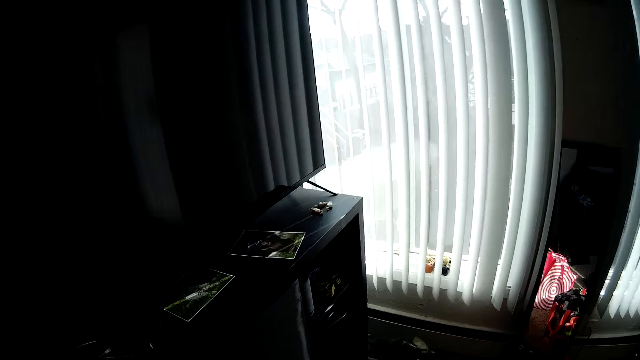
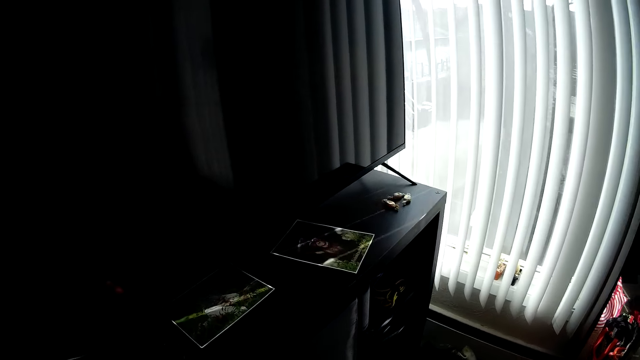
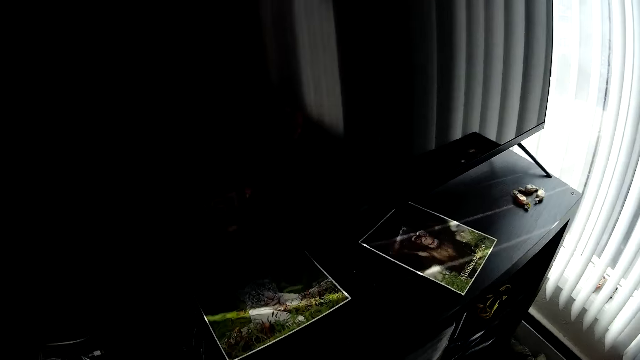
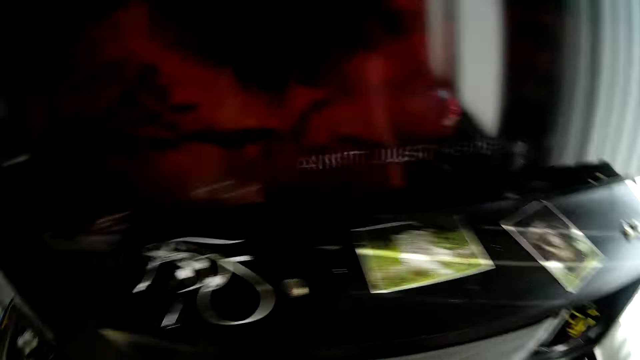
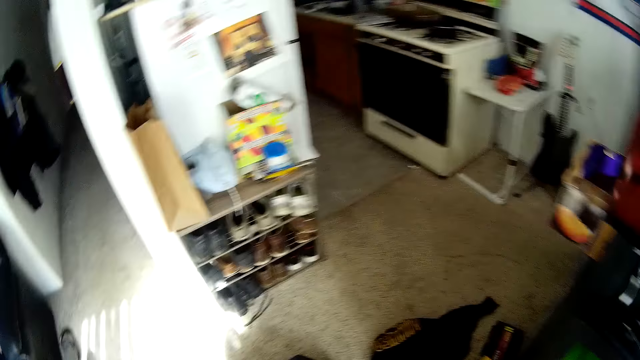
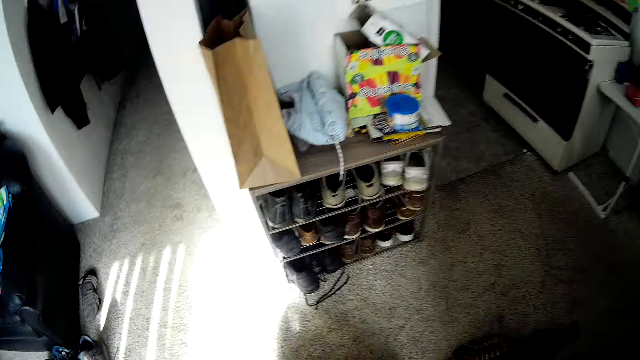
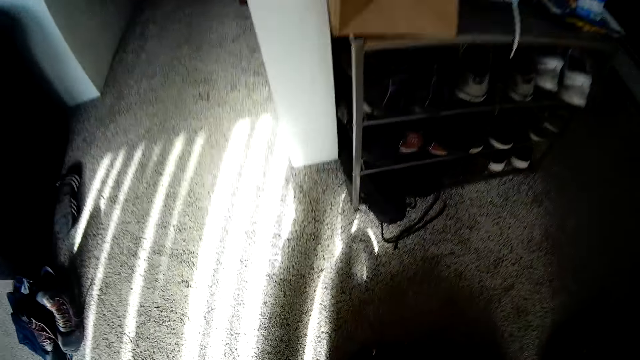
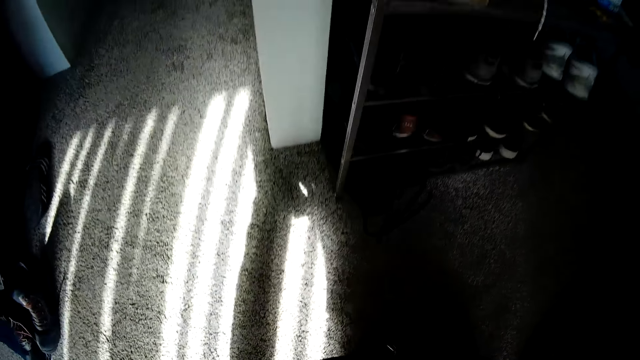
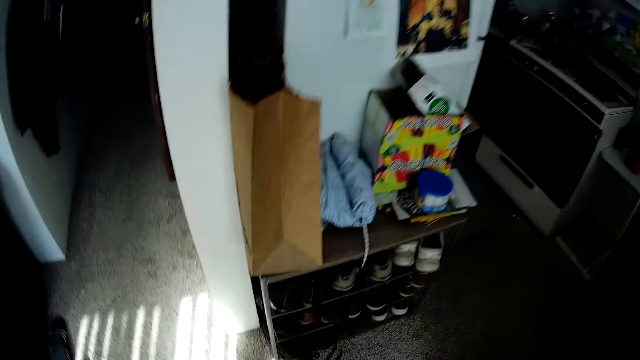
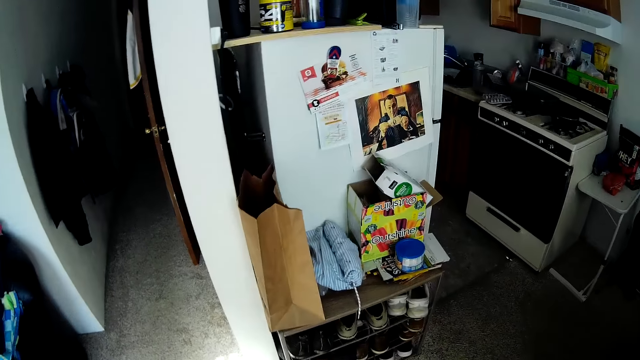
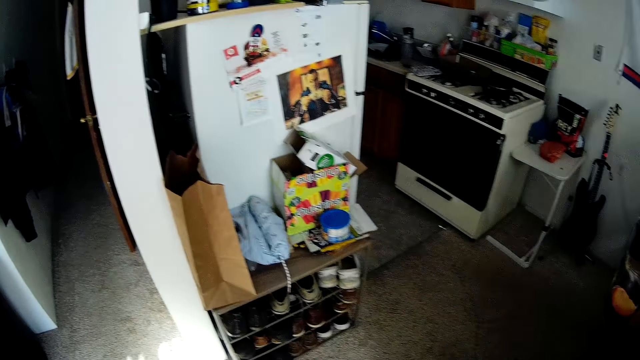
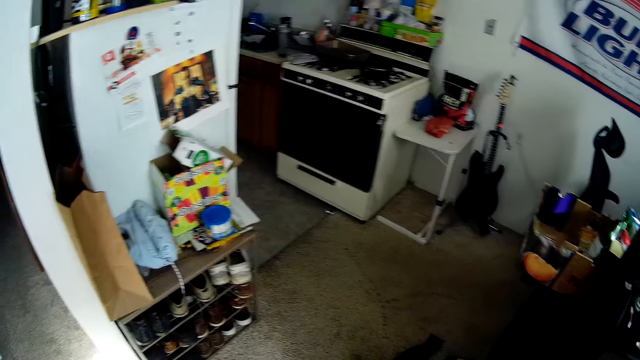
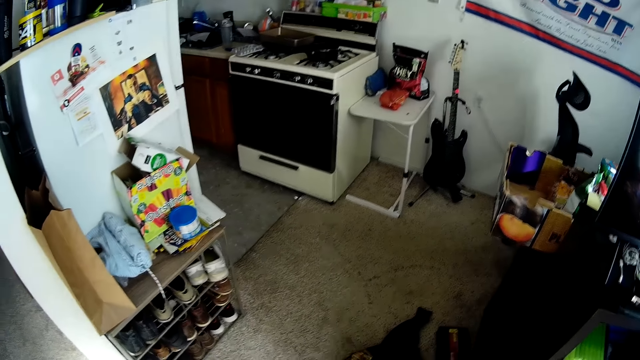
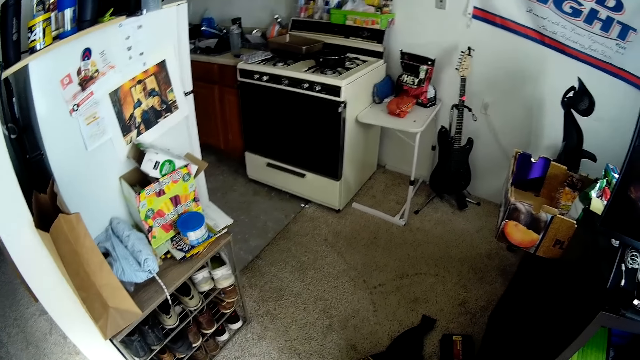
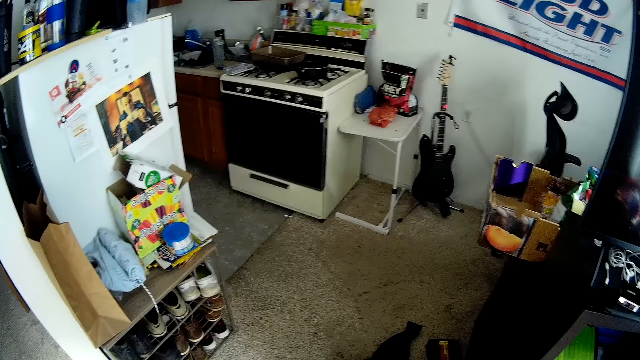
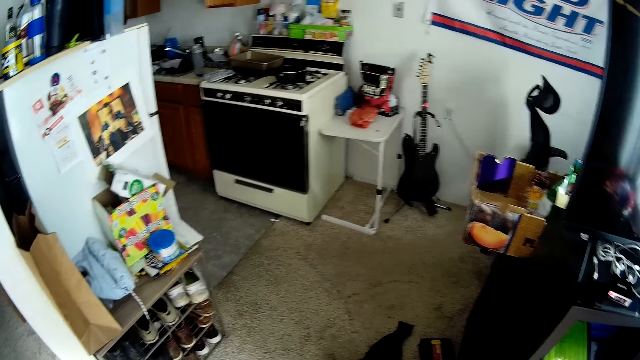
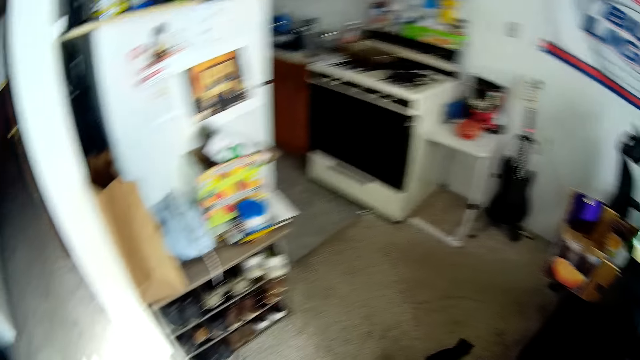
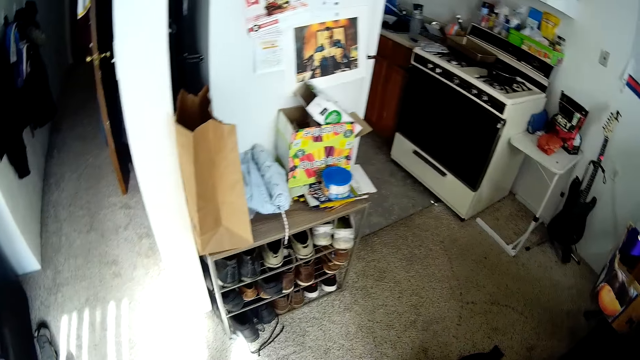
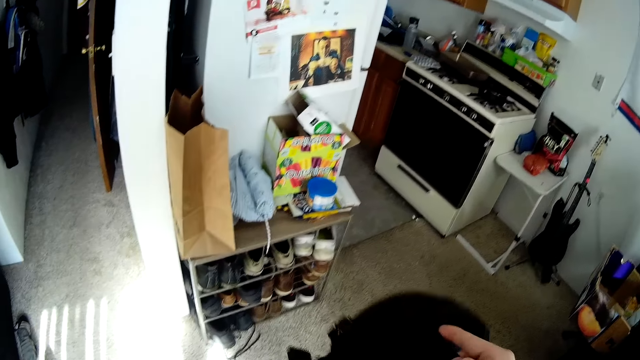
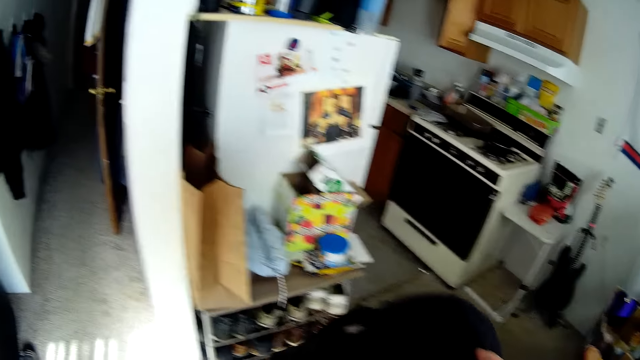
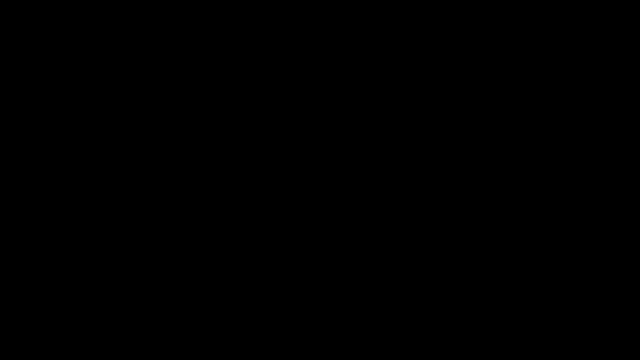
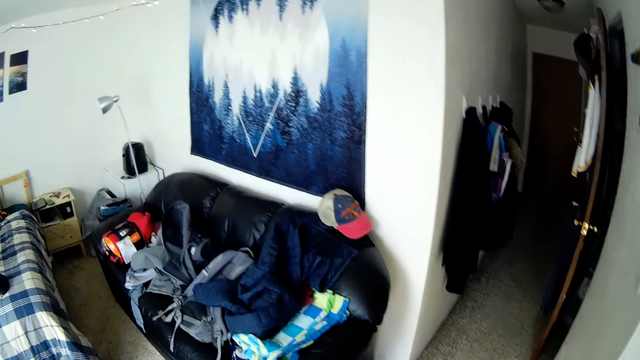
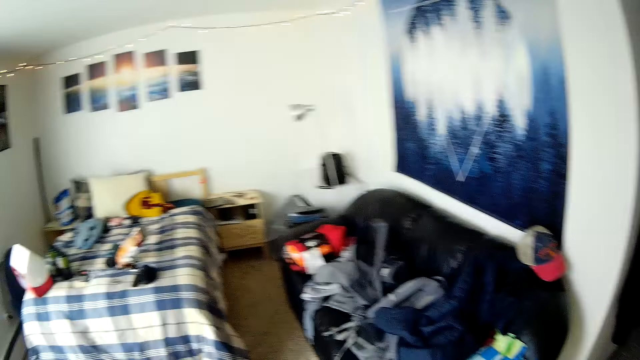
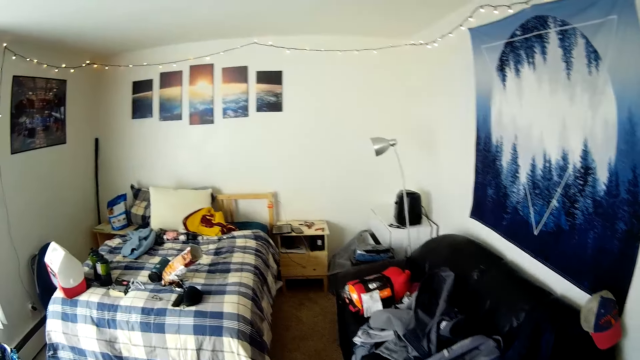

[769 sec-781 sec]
The camera wearer carries the bag to the bed part area.

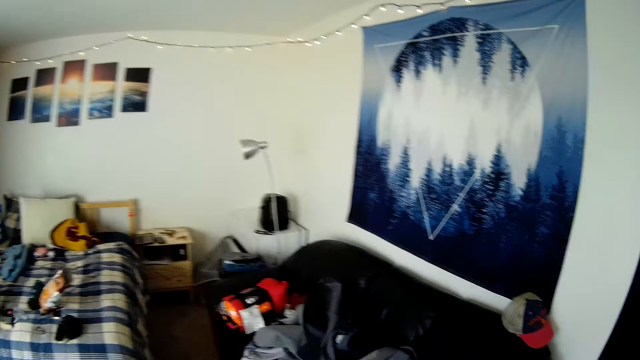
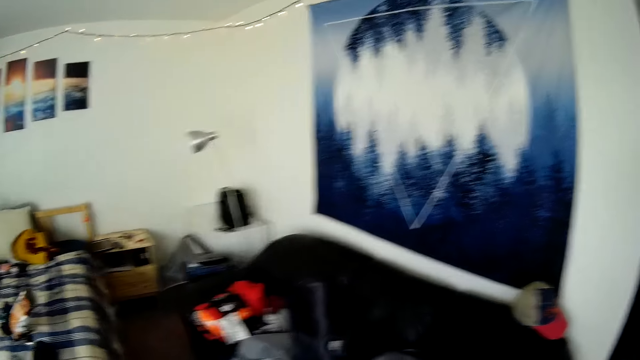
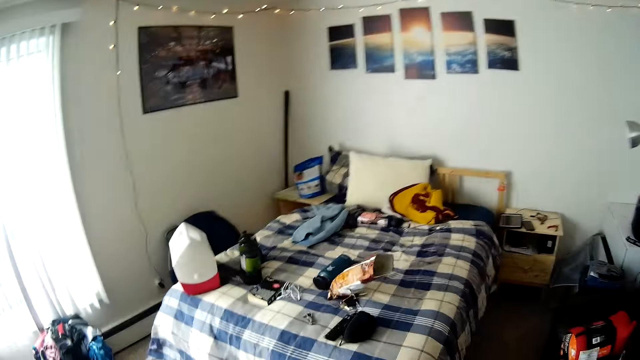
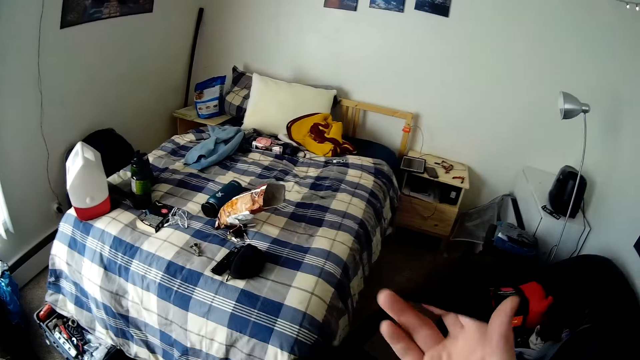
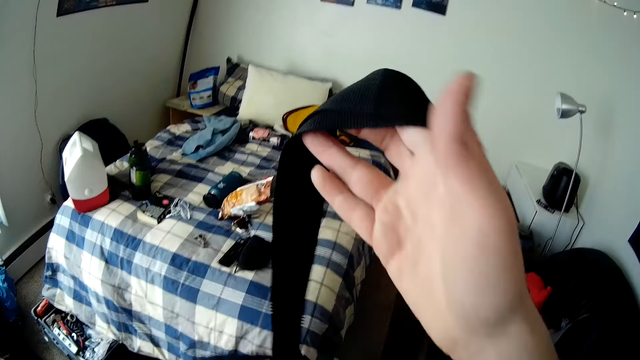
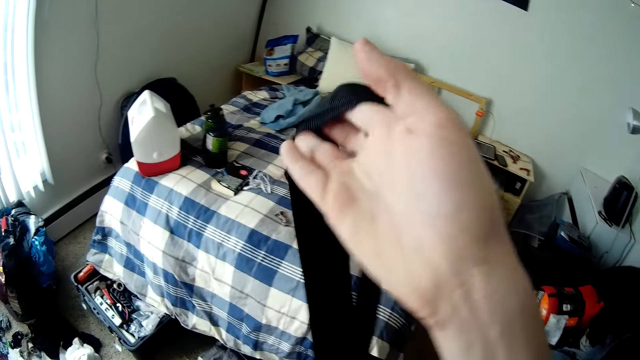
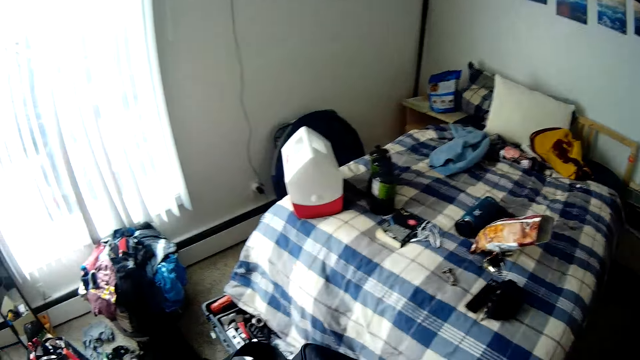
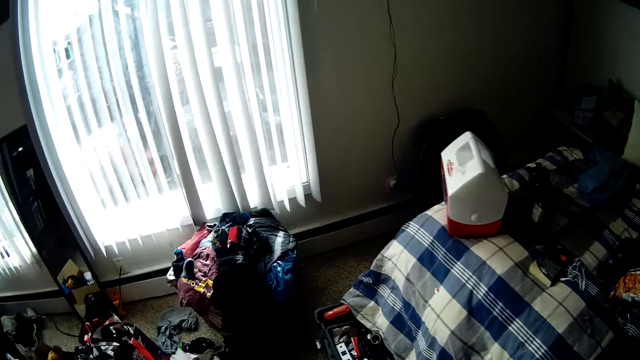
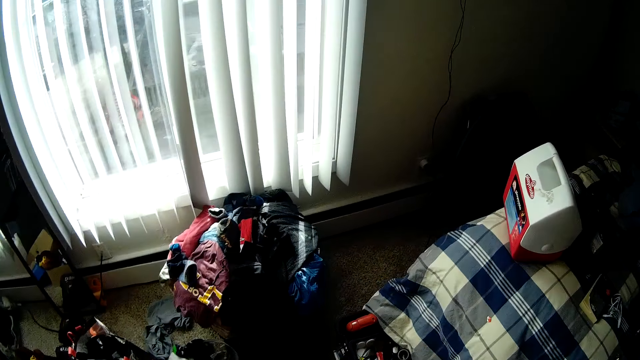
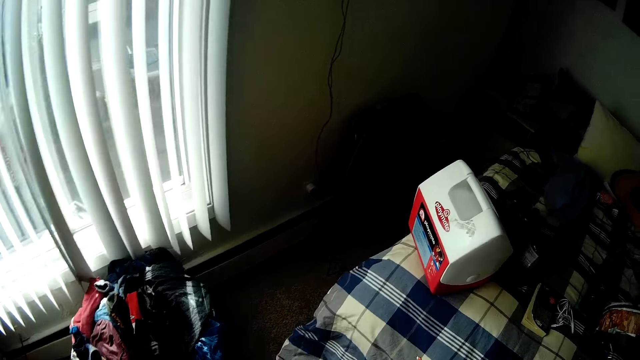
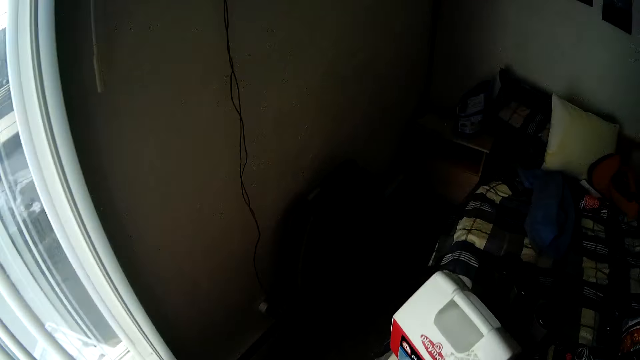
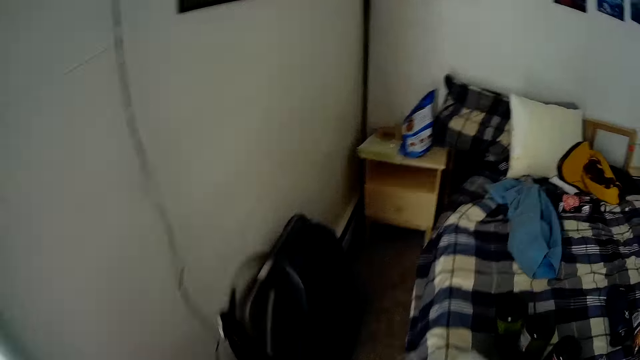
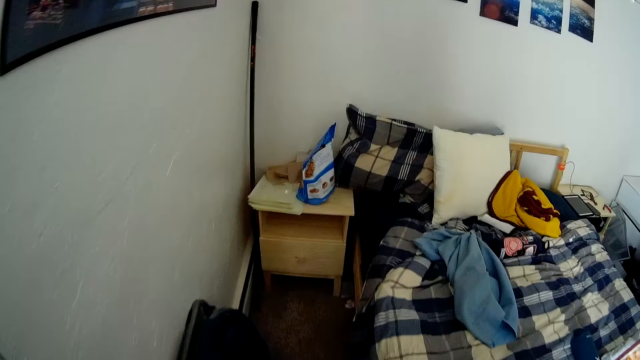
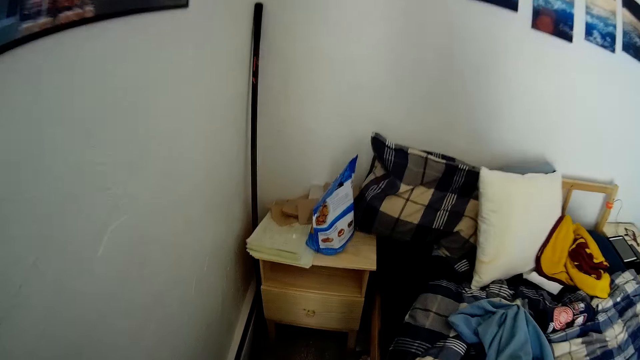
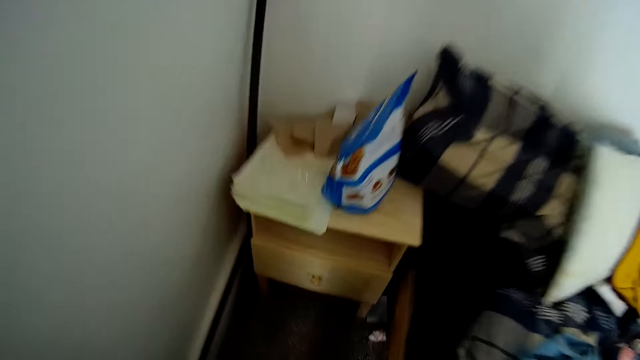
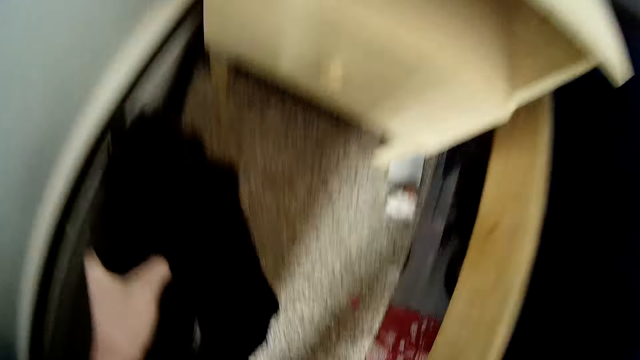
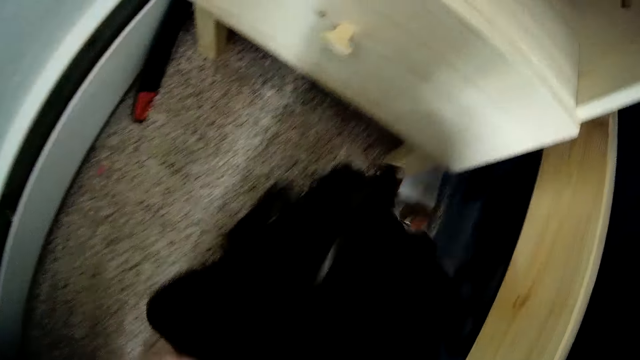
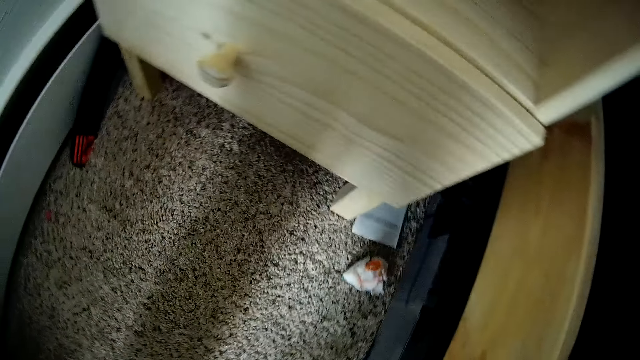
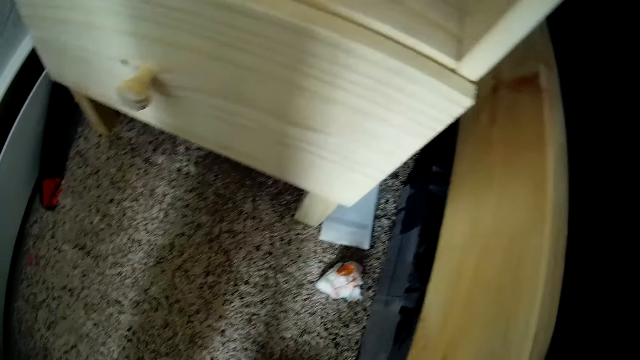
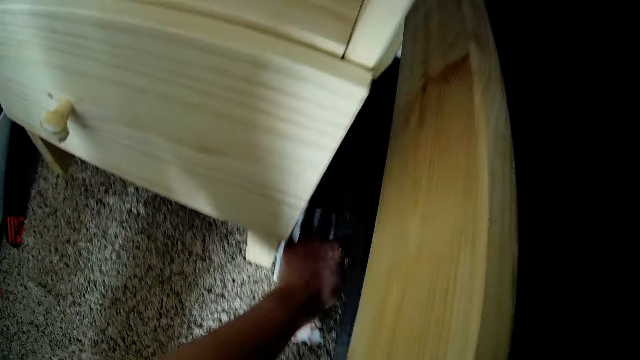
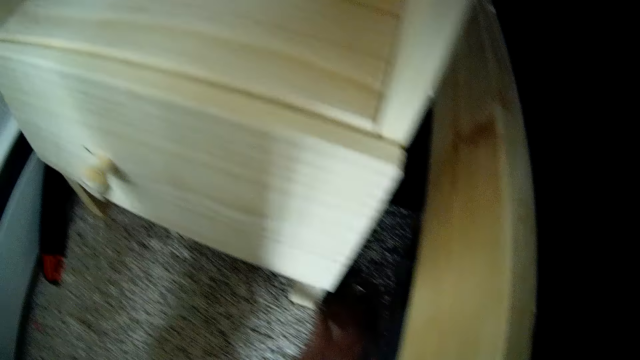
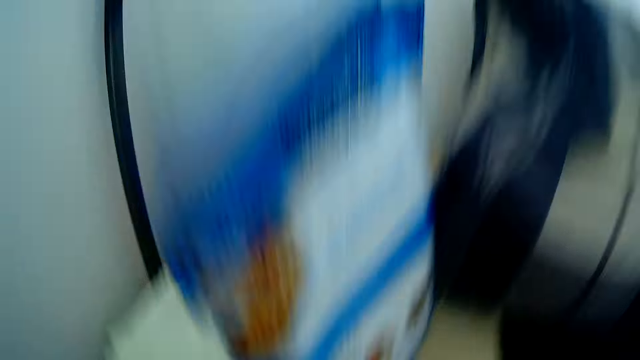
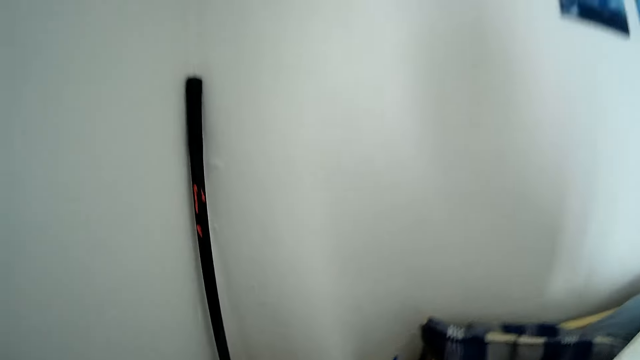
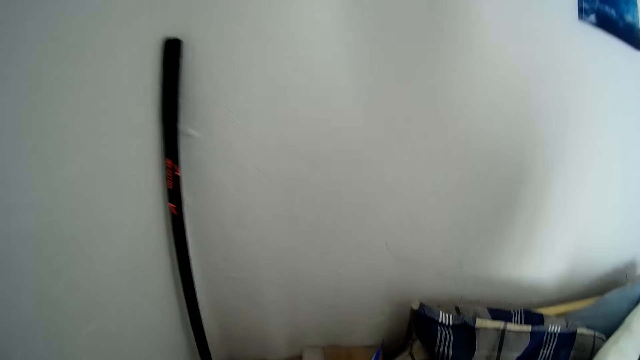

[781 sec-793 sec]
The camera wearer throws the bag on the floor. He takes the bag again. He drops a cloth under the bed with his right hand. He picks up a paper on the floor near the bed with his left hand.
